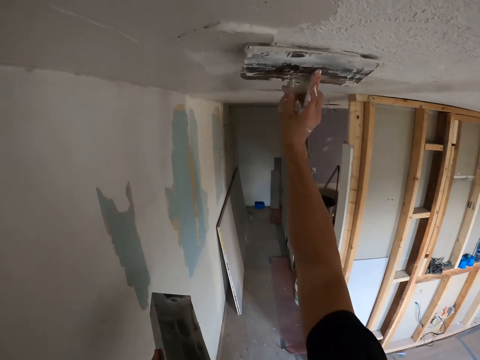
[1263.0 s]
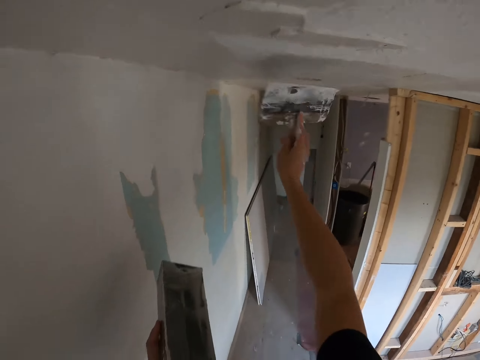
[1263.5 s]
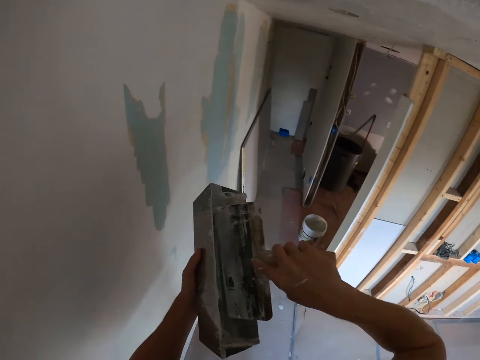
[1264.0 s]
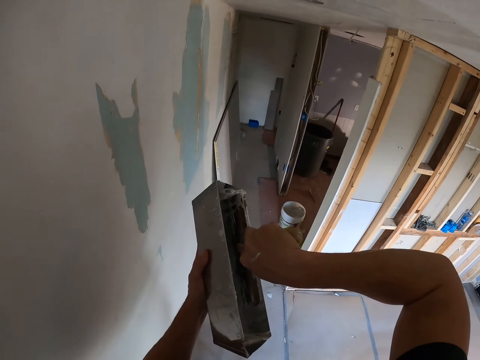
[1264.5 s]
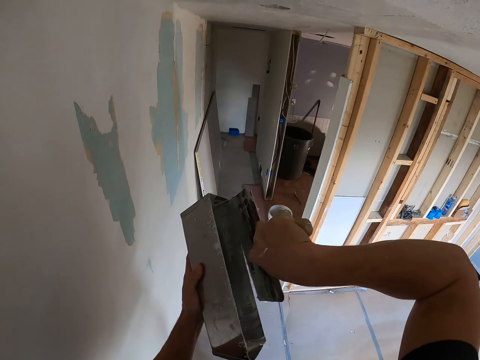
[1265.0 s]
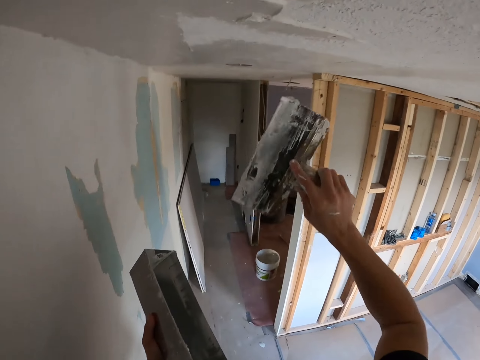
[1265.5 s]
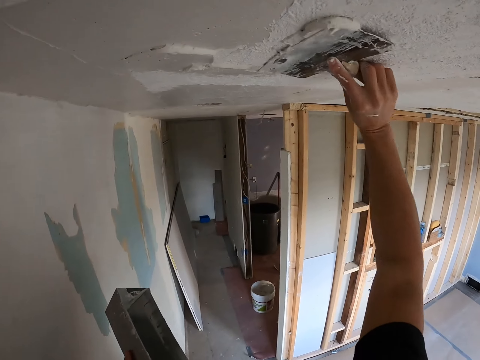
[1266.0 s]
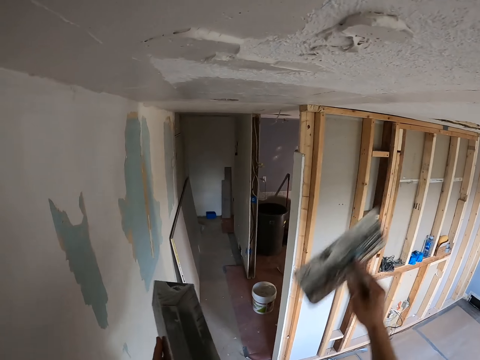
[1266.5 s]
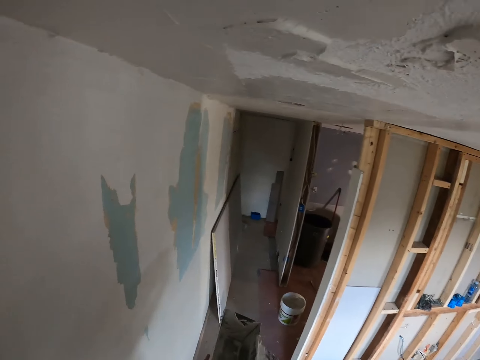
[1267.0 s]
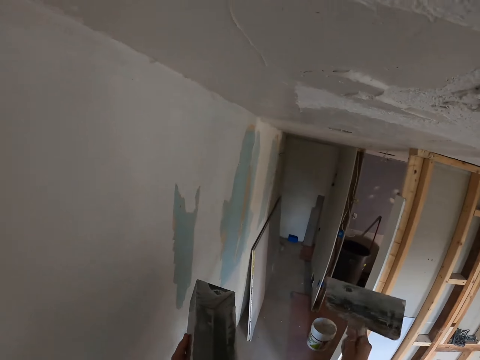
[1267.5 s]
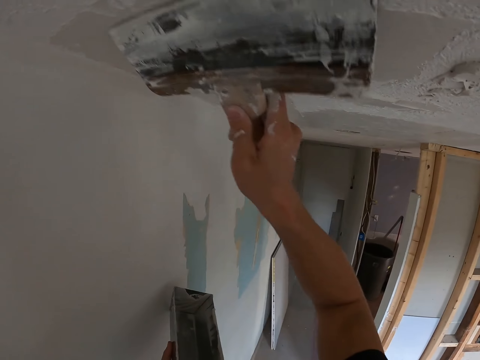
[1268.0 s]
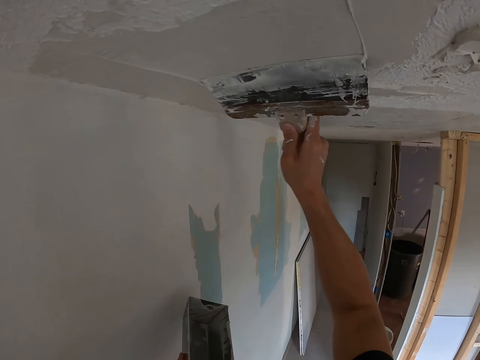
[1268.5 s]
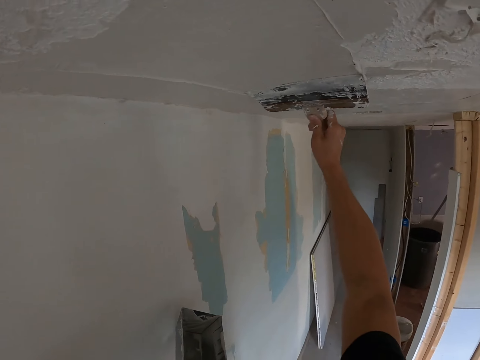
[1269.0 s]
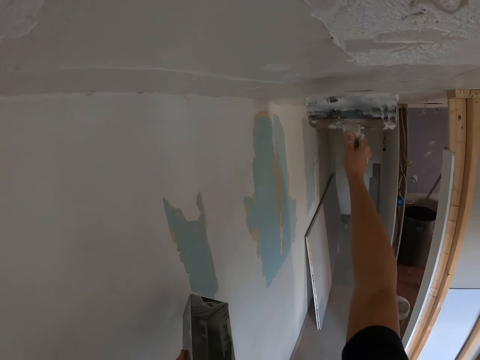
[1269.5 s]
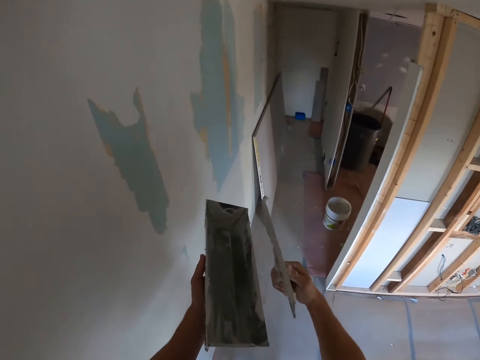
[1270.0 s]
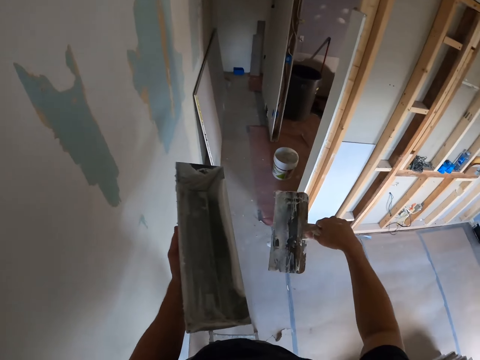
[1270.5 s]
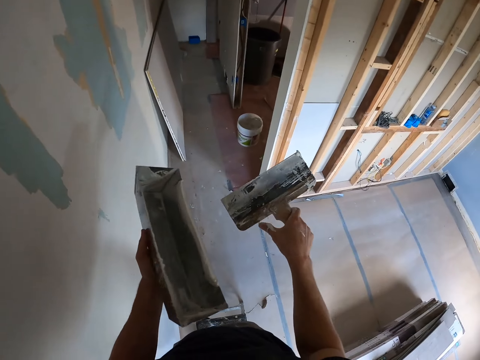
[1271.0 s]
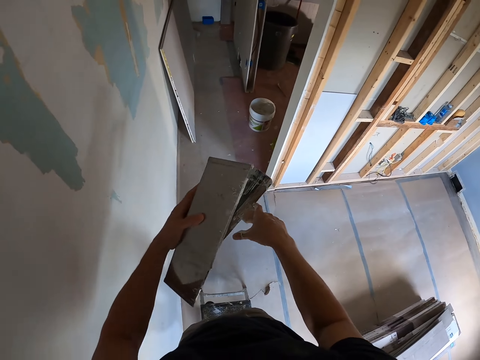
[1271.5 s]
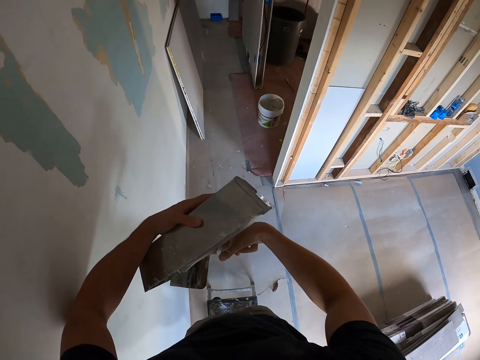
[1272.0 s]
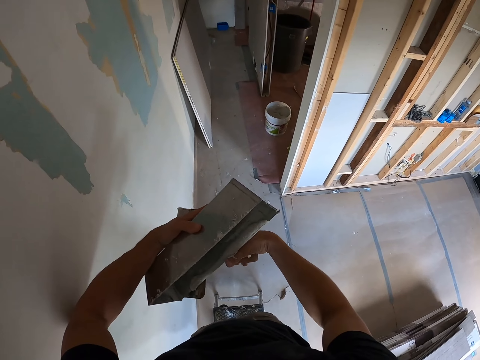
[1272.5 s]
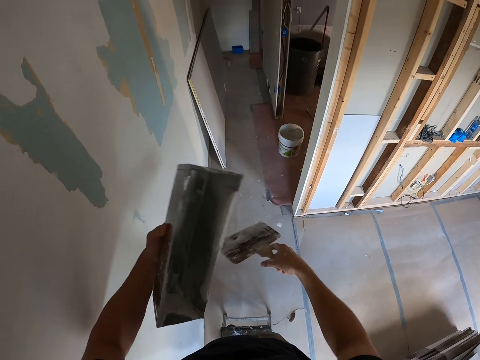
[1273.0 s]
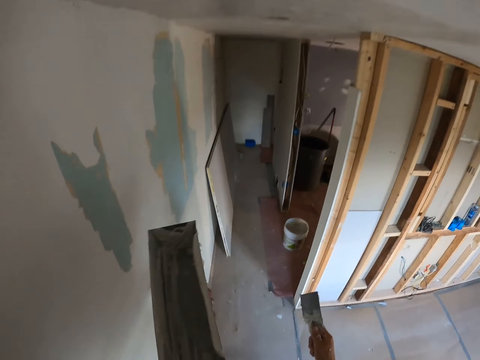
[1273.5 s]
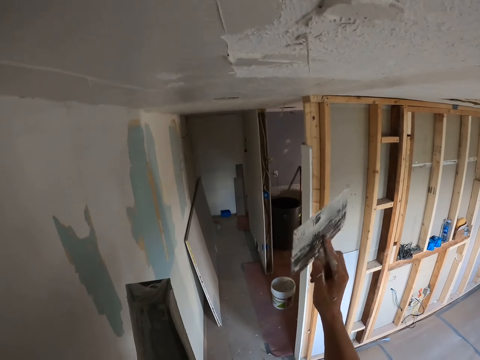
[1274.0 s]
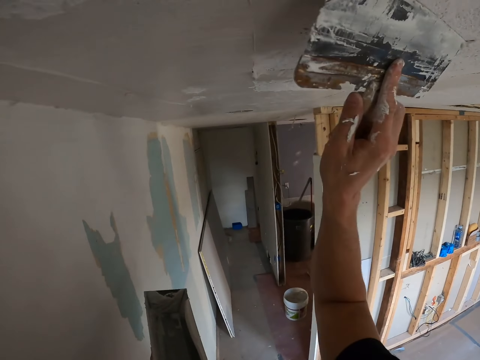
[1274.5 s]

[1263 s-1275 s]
The camera wearer paints the ceiling. They adjust the paint. They pick paint from the container. They paint the ceiling. They rub the paint scraper on the container. They adjust the paint. They paint the ceiling. They collect the remaining paint. They adjust the paint. They rub the paint scraper on the container. They adjust the paint tin.

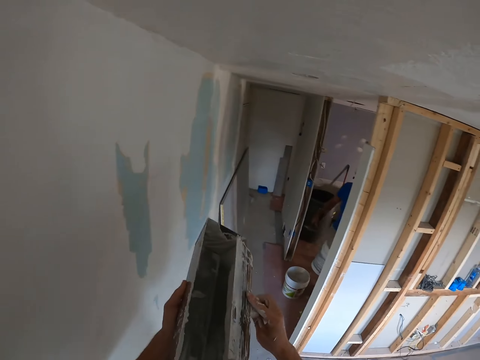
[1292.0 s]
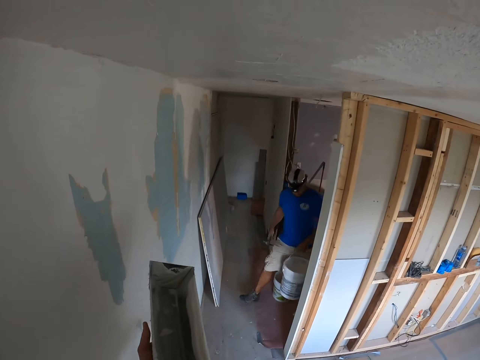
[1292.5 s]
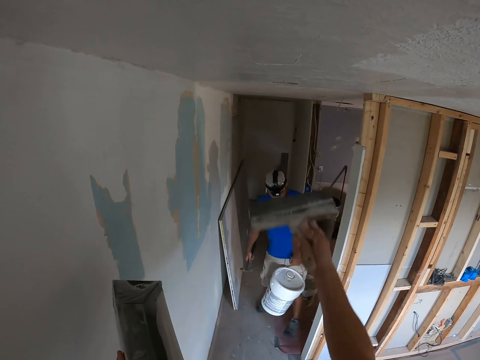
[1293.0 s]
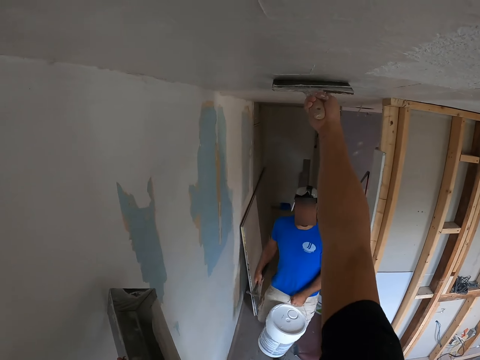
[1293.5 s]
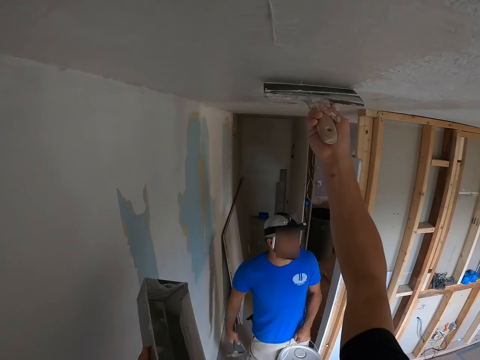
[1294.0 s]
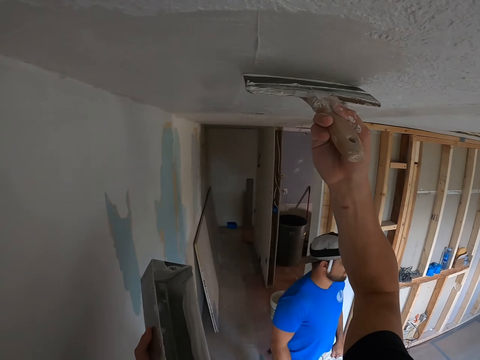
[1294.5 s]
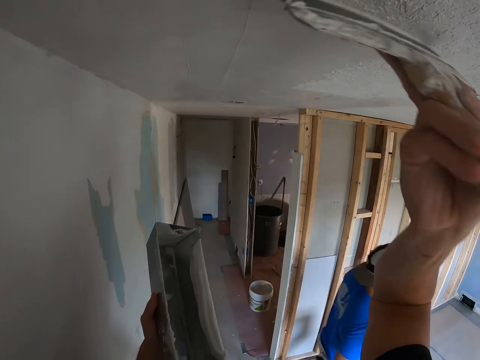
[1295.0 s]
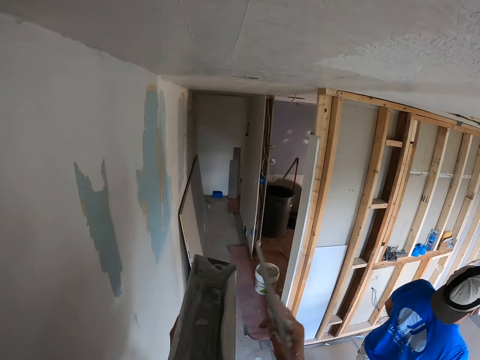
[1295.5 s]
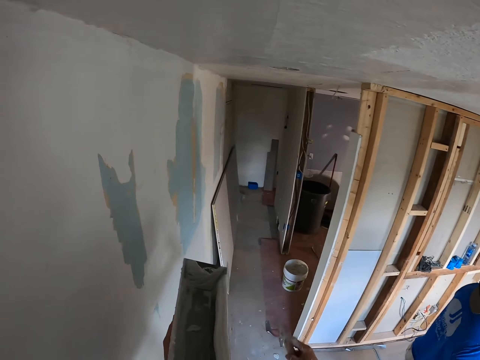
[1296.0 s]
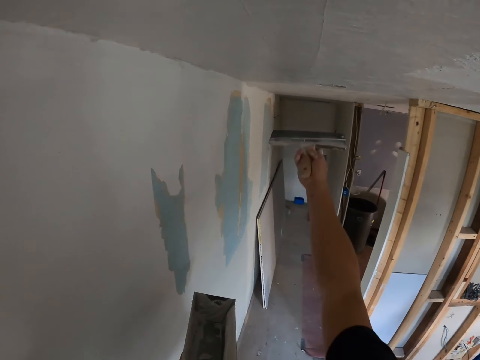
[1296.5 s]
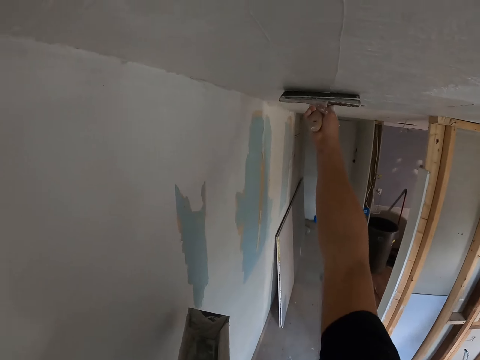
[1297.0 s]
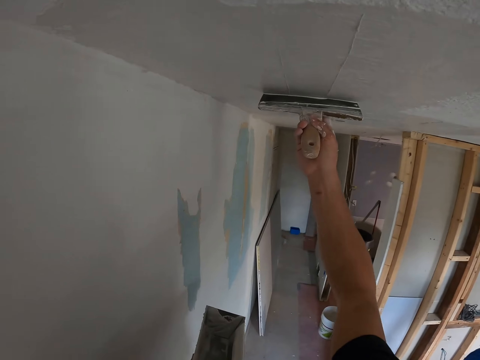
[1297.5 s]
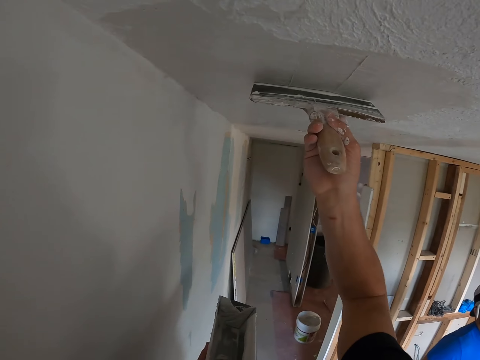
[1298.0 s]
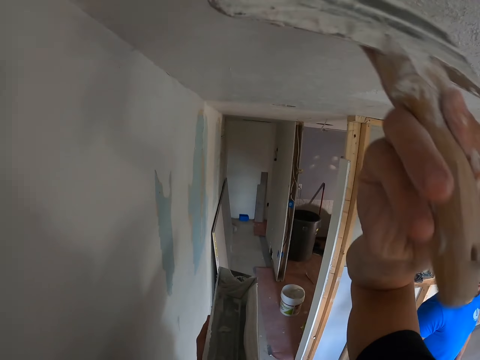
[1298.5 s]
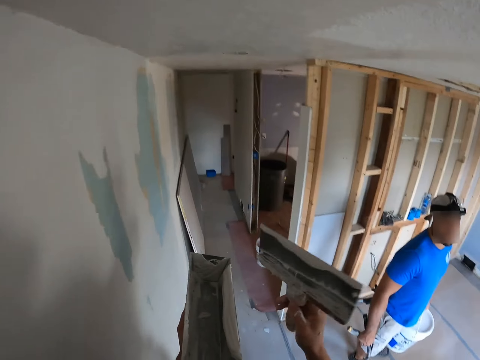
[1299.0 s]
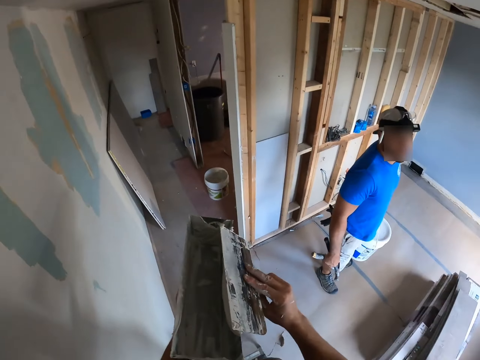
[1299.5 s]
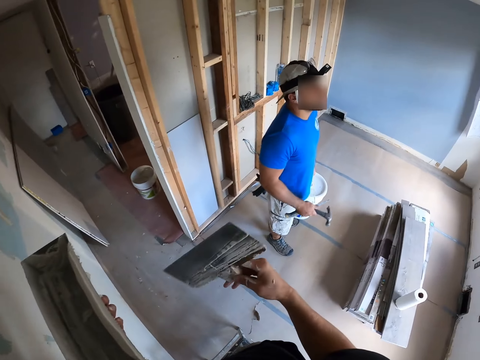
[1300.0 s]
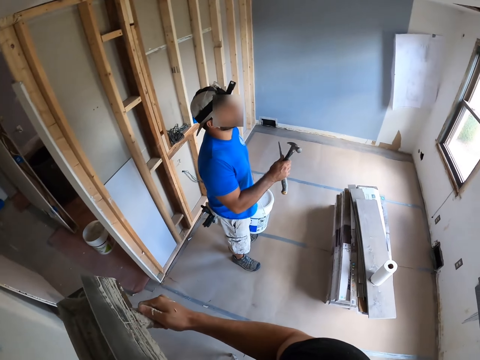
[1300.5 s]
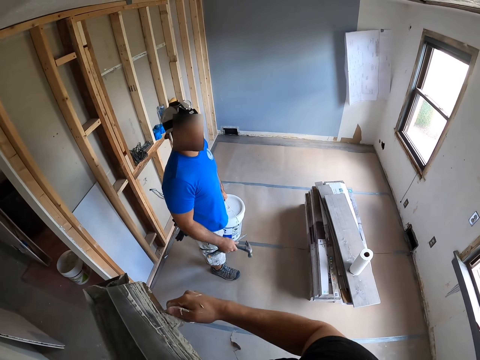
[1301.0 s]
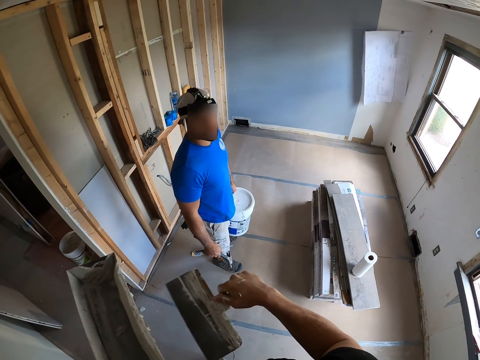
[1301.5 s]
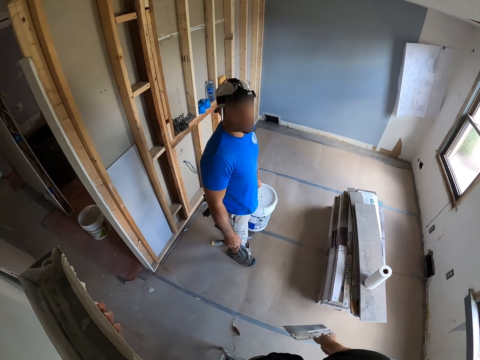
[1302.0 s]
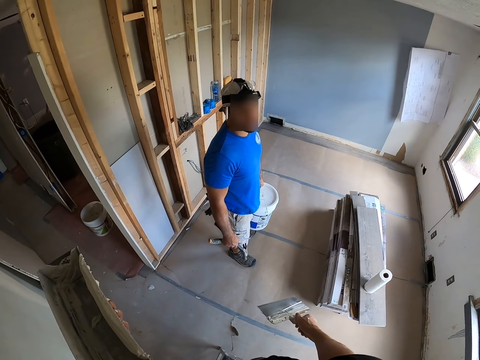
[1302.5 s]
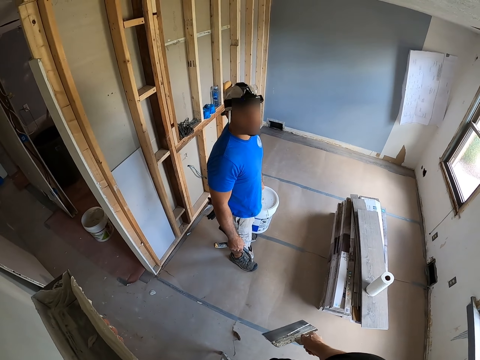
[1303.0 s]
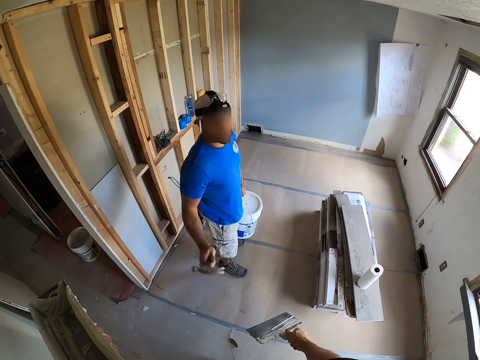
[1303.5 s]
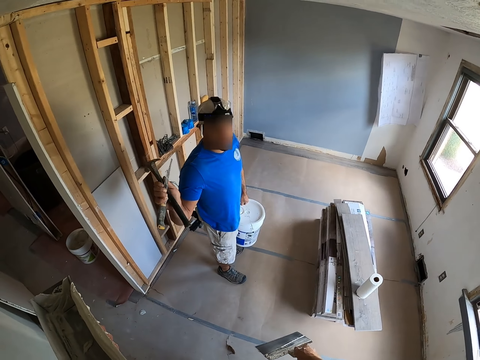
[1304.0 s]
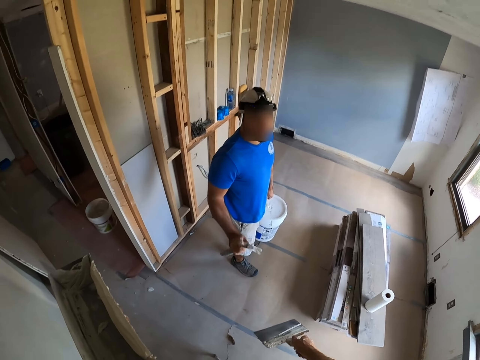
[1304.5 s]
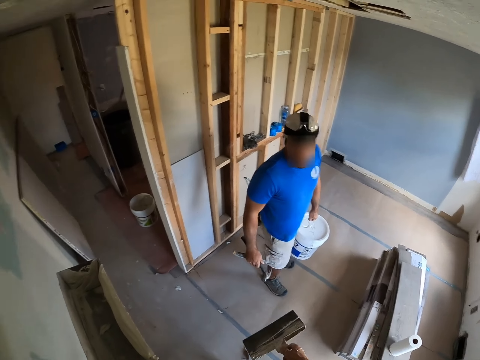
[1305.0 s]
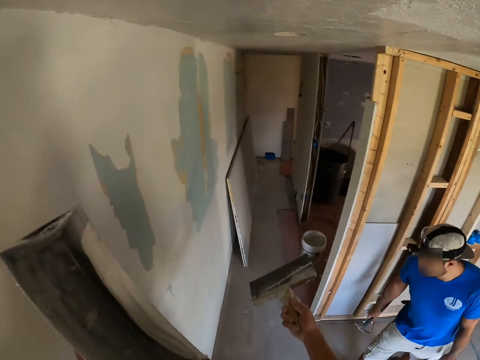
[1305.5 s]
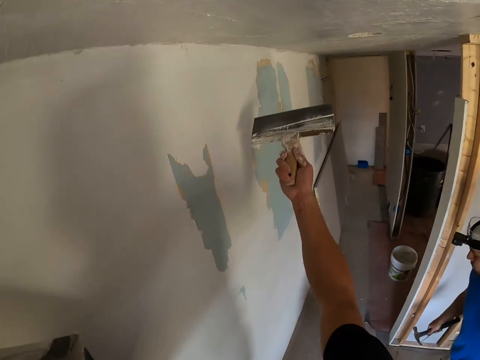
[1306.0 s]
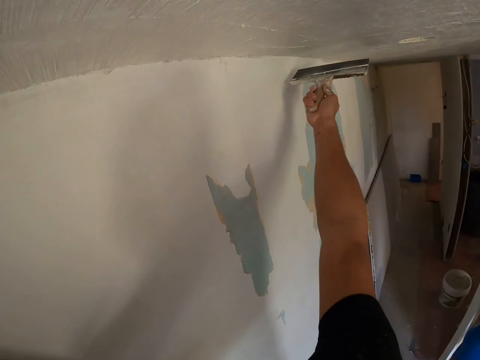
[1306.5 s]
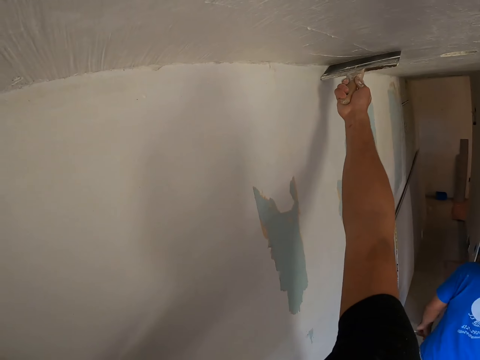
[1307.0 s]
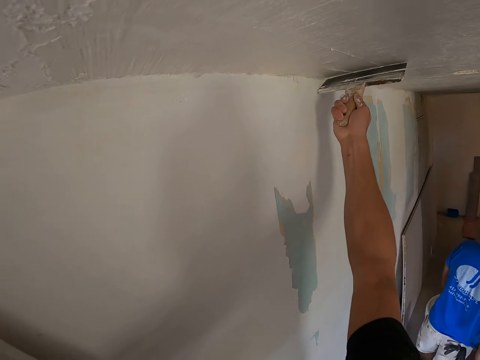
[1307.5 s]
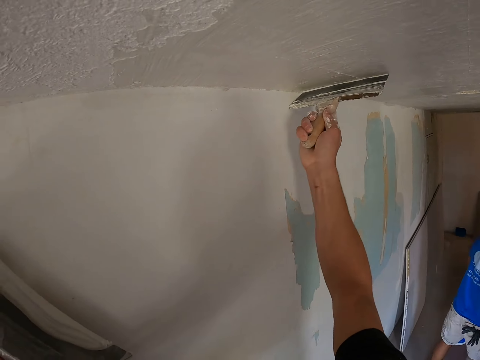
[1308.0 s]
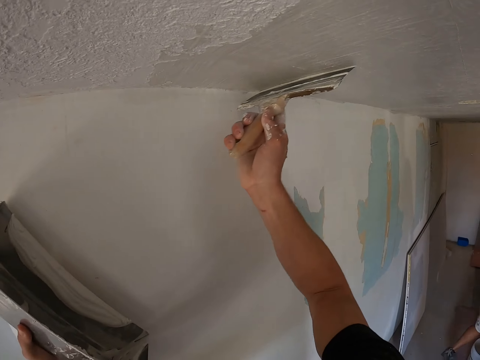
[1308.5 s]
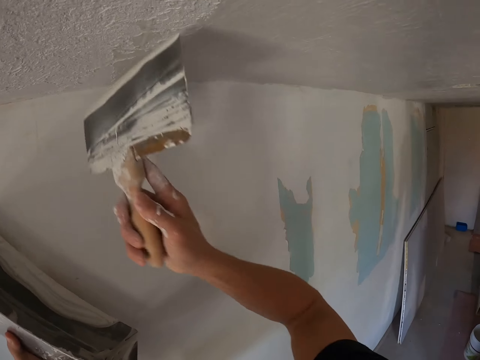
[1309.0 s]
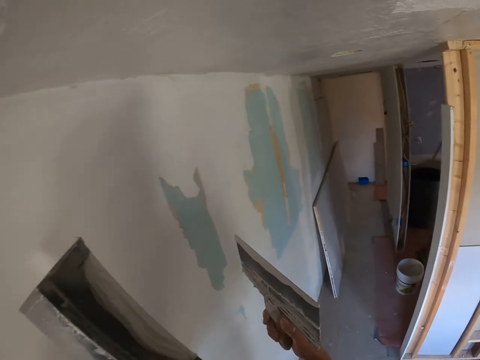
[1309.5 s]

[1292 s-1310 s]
The camera wearer adjusts the paint. They rub the paint scraper on the container. They paint the ceiling. They collect the paint. They adjust the paint. They rub the paint scraper on the container. They paint the ceiling. They collect paint. They rub the paint scraper on the container. They adjust the paint. A man lifts a hand and drops the hand. The camera wearer adjusts the paint. They converse with the man. The man stretches a hand, and walks. The camera wearer paints the ceiling. They collect paint.
